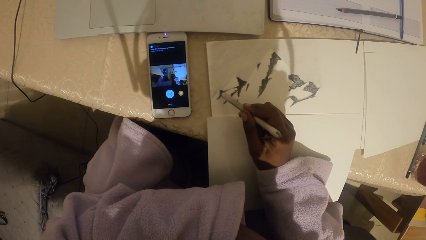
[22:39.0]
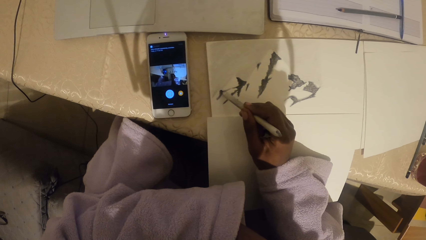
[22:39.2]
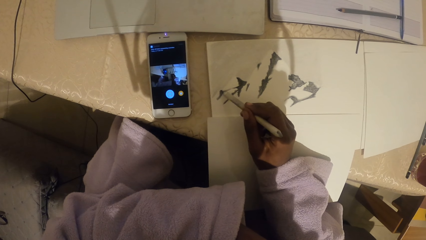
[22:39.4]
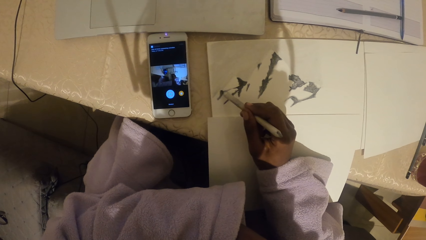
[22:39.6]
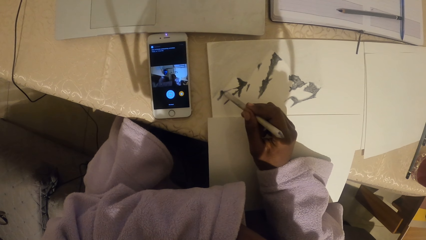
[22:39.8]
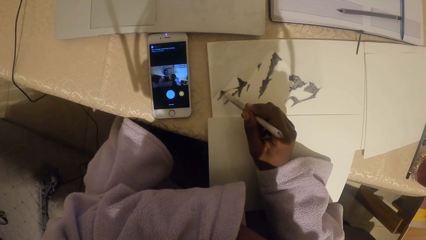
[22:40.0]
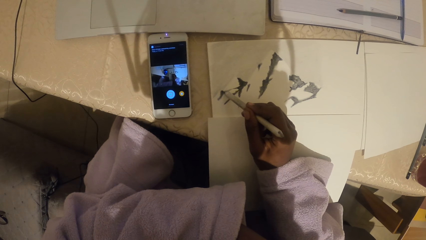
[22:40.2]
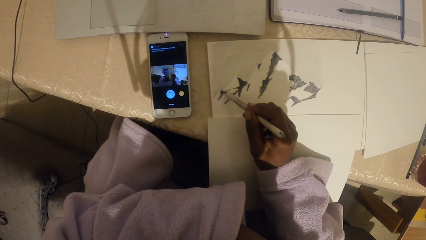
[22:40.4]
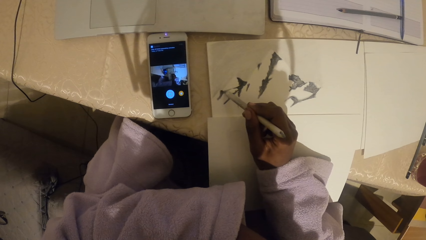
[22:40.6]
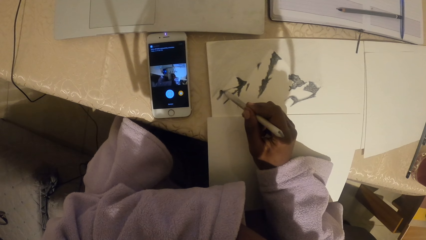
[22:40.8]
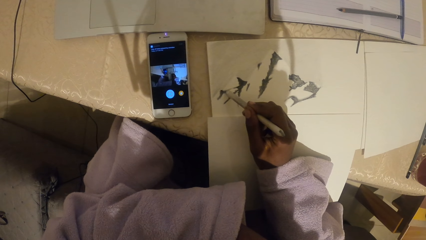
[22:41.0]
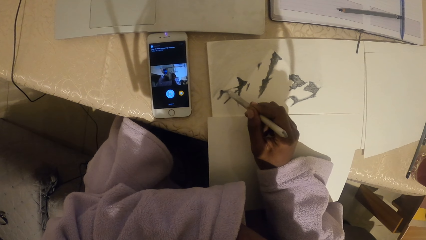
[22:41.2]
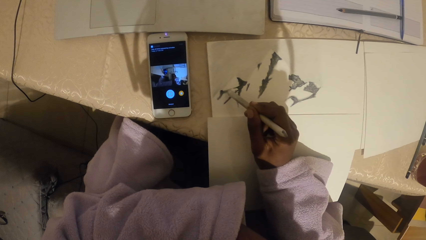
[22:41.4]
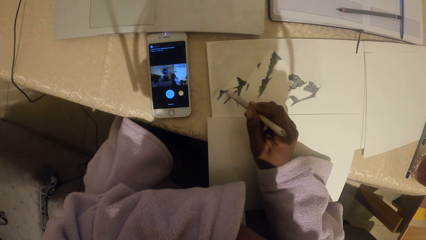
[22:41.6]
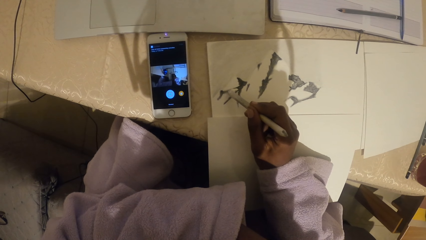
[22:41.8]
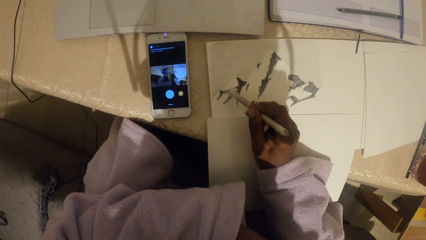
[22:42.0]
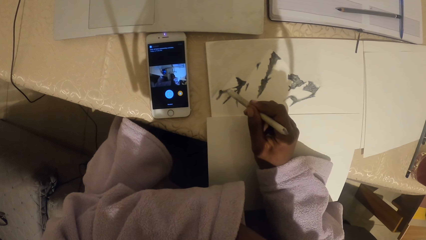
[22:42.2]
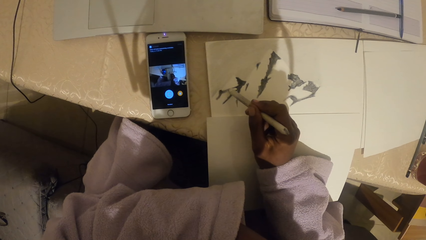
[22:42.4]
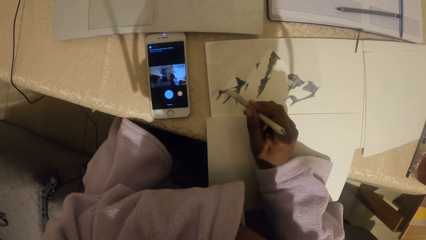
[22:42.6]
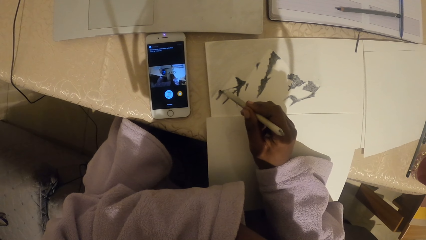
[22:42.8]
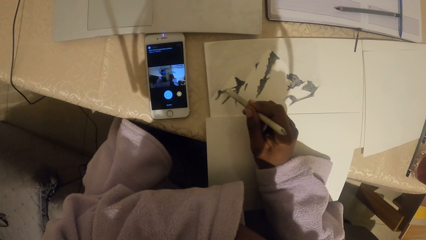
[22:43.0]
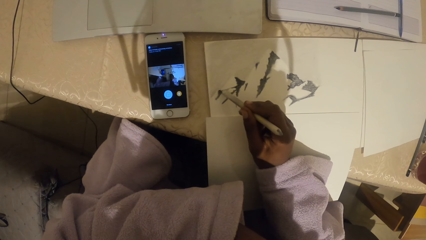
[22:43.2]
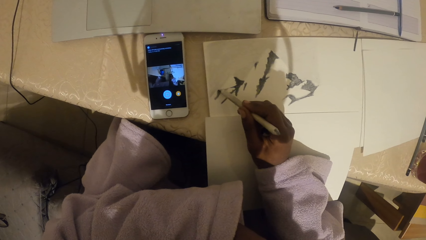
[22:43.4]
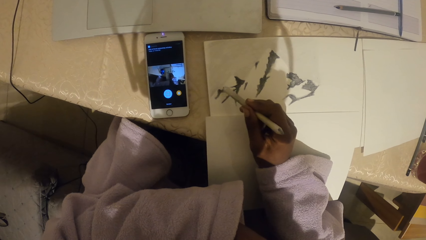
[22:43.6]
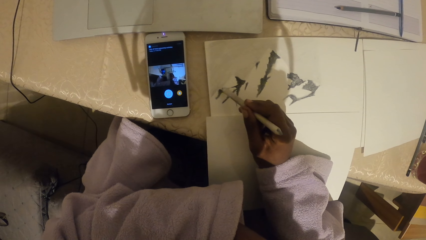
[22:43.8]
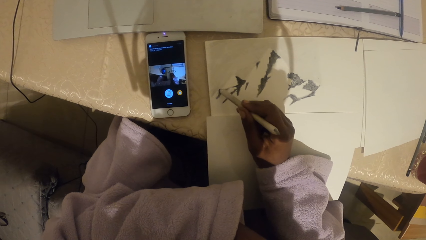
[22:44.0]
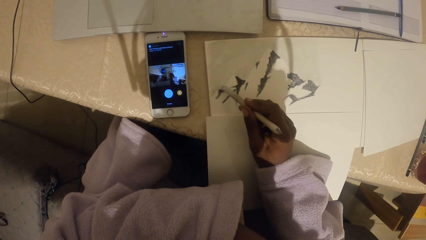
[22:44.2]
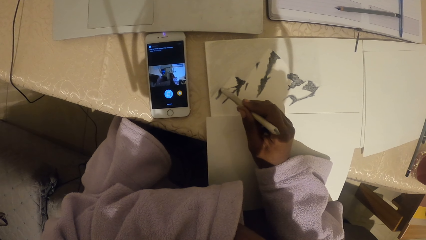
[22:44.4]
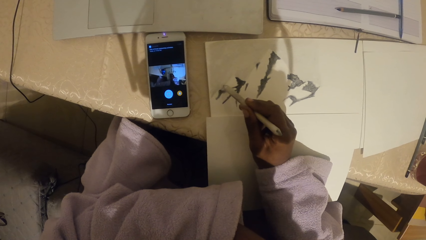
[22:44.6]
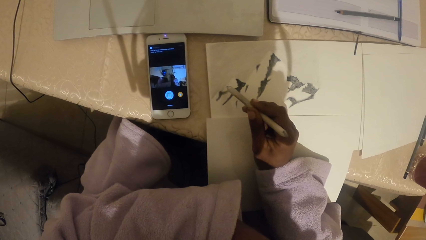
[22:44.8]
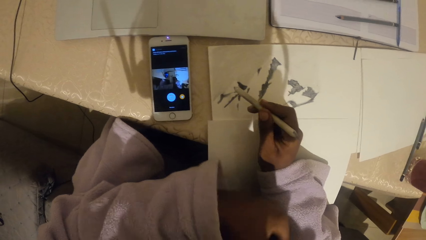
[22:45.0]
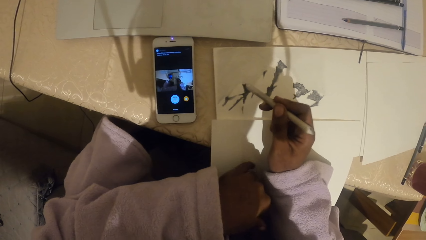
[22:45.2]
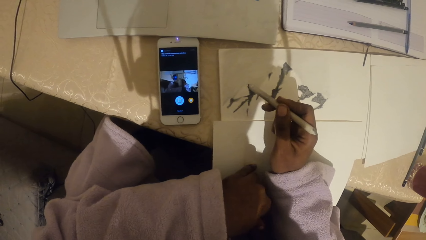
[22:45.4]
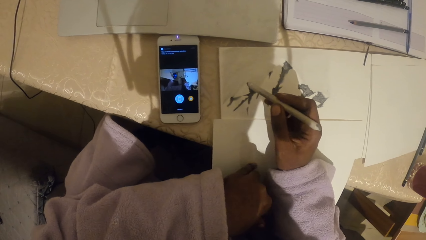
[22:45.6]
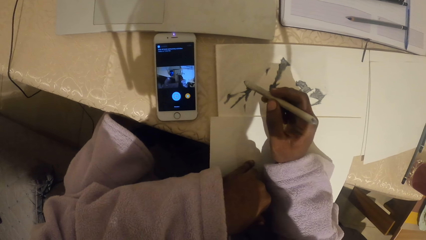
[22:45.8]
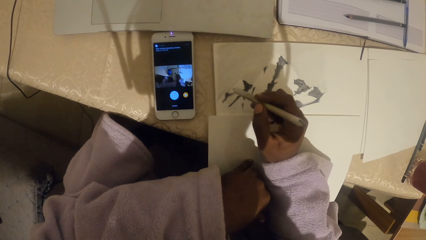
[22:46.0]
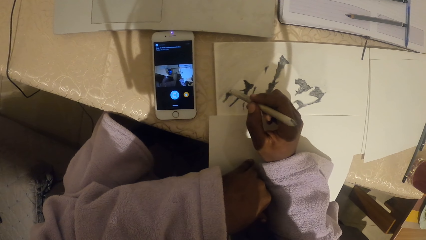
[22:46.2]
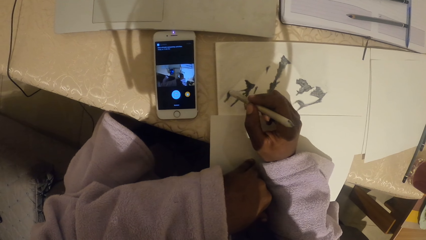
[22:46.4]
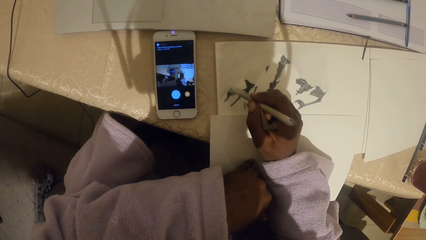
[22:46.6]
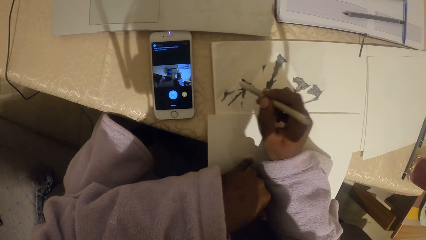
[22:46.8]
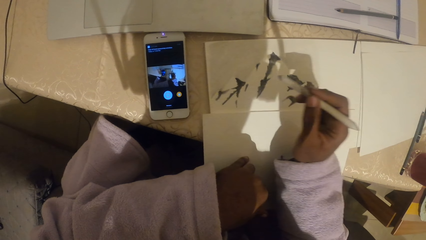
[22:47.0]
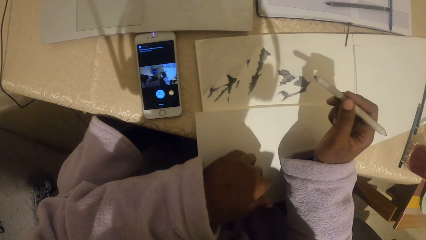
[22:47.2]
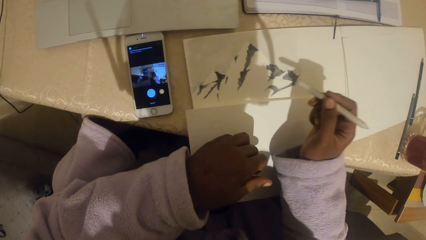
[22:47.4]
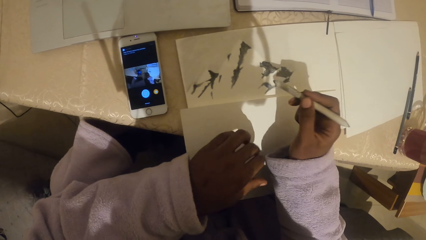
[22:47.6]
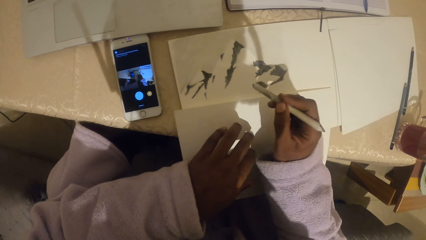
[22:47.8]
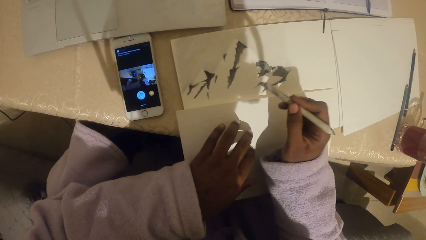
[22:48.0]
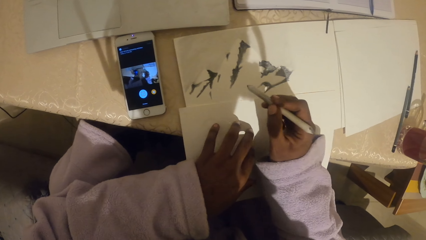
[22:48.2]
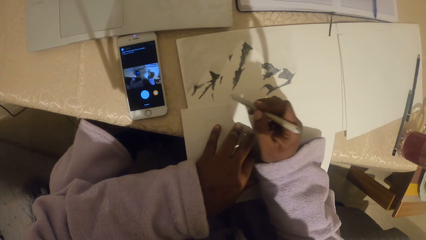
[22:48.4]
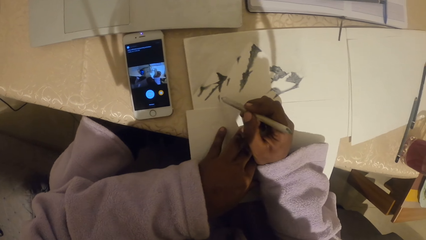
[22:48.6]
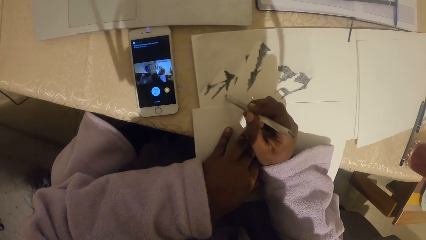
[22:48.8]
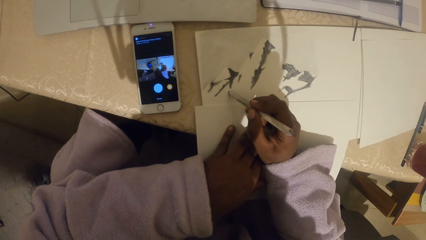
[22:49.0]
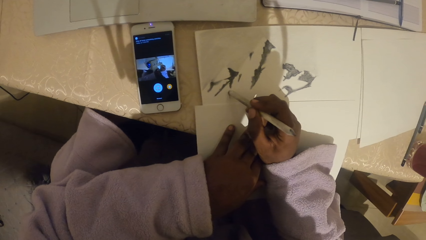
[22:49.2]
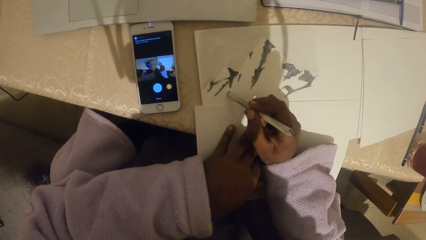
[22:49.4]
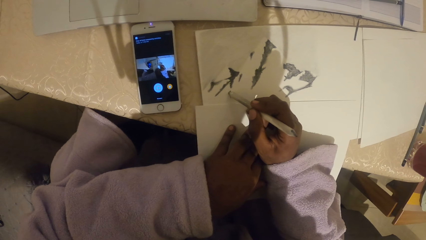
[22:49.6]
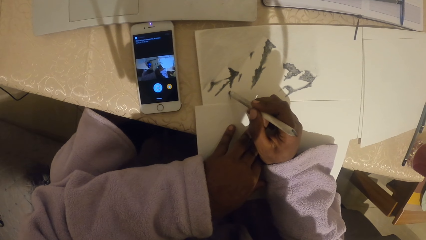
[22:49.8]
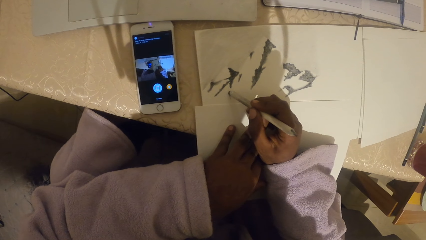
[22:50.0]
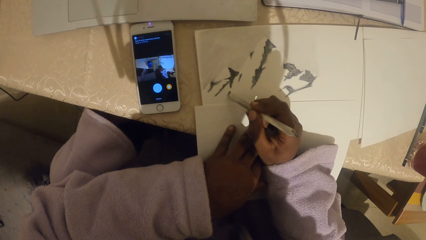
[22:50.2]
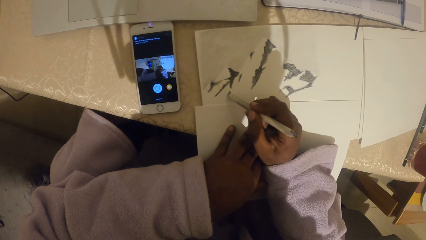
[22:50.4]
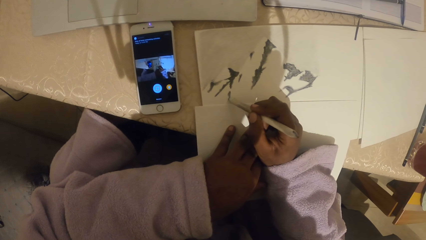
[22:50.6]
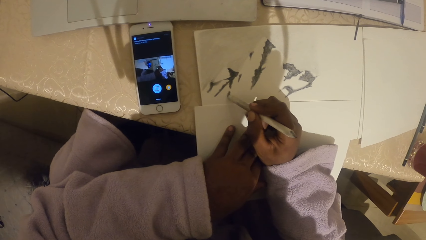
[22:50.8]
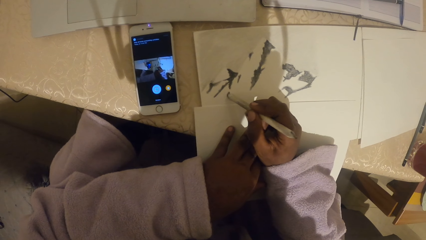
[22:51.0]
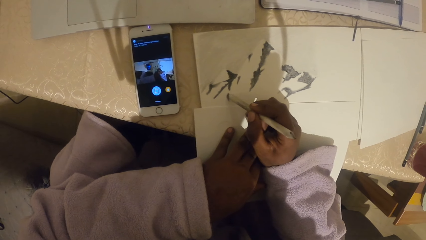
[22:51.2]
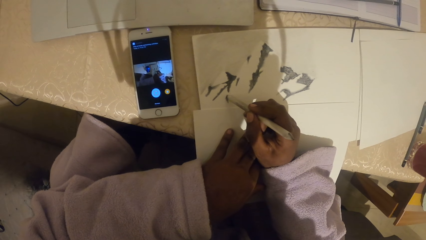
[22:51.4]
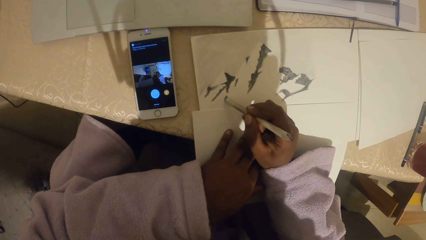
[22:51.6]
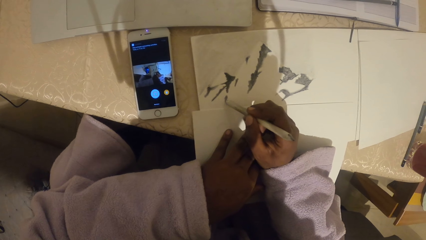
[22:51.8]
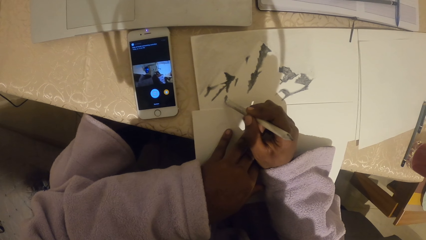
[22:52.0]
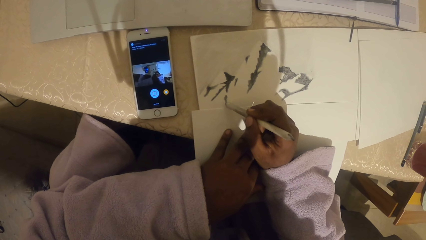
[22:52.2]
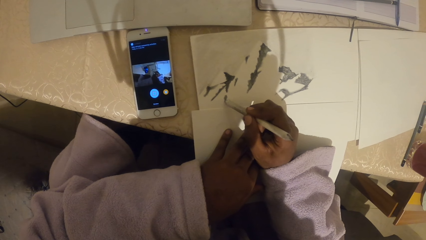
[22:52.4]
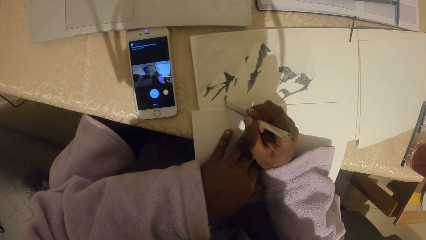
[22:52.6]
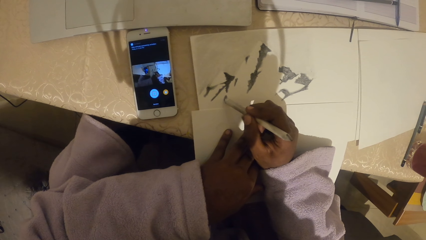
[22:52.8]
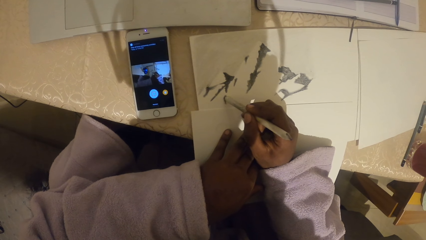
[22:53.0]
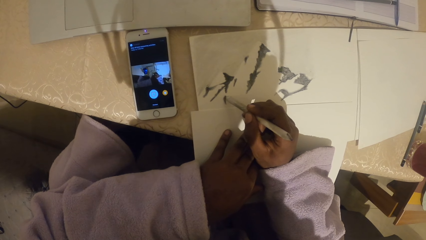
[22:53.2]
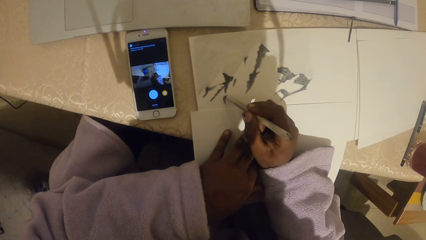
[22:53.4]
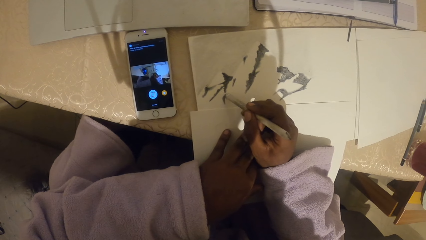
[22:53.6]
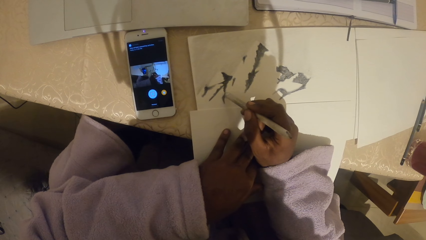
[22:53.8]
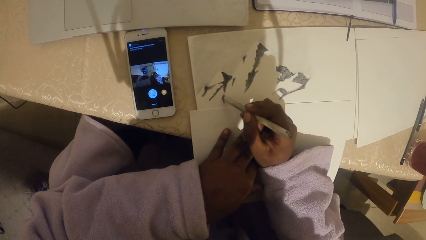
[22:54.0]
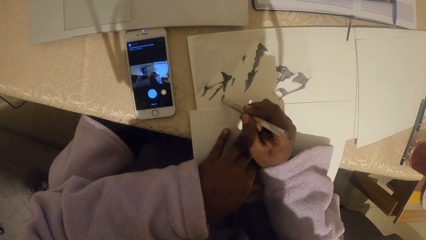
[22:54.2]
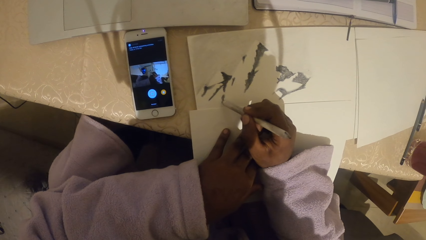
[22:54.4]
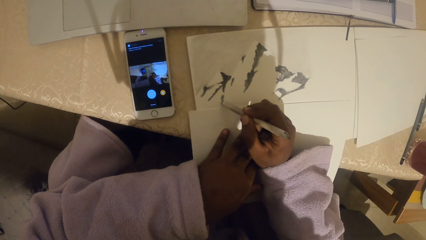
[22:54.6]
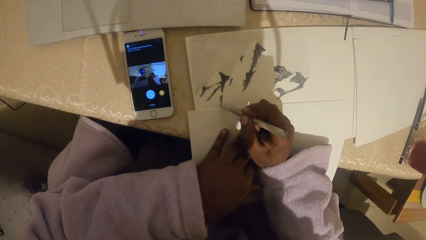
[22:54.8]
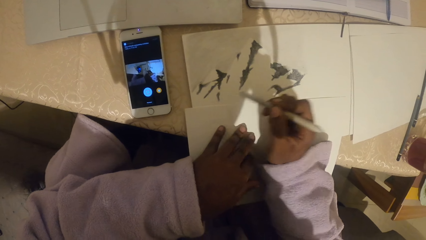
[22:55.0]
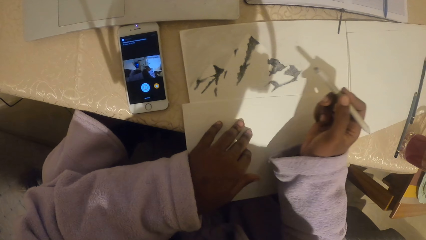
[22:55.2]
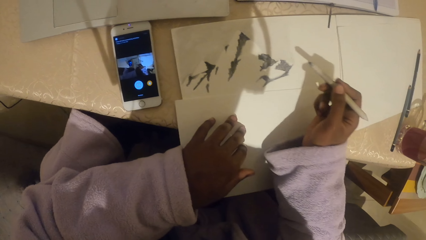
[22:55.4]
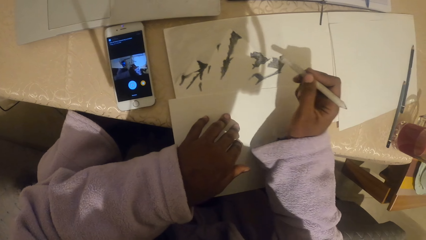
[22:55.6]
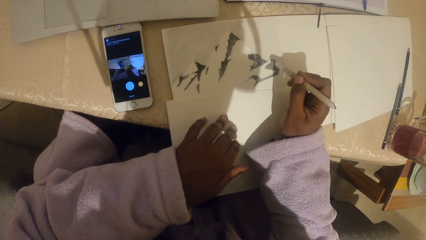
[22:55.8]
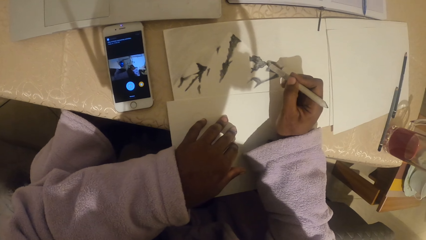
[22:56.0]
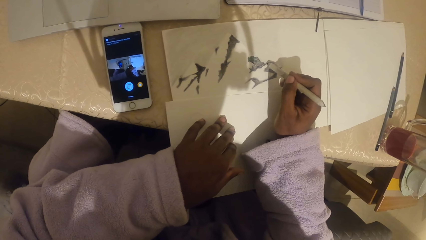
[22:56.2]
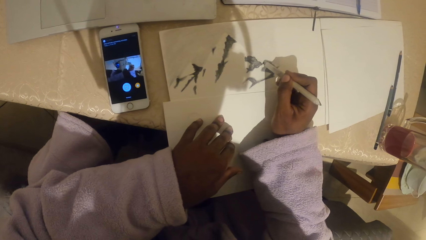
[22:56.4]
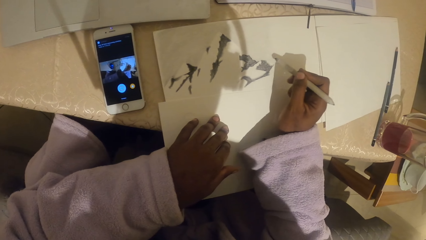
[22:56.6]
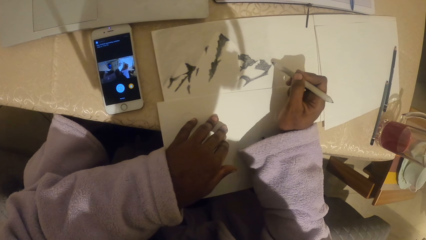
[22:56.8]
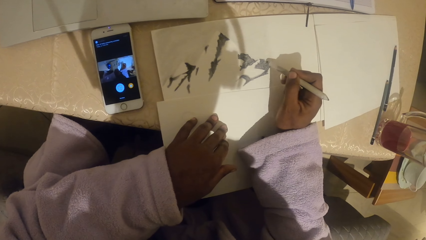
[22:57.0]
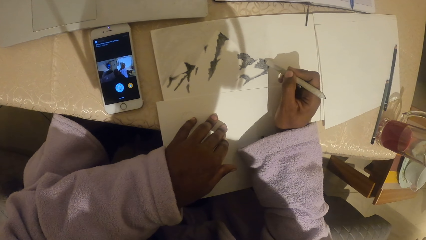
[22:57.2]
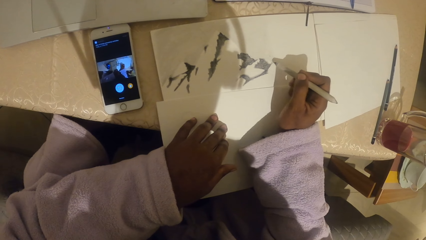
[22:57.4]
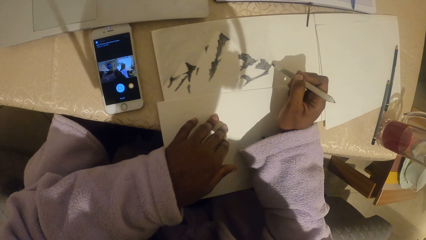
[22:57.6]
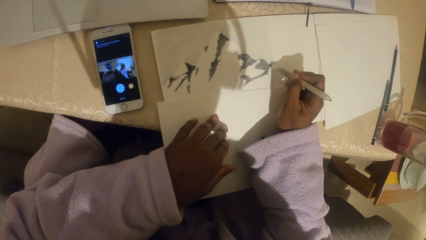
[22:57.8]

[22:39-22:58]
The camera wearer holds the paper with the left hand. They look at the drawing. They lift the pen. They draw on the paper in a book using the pen.
